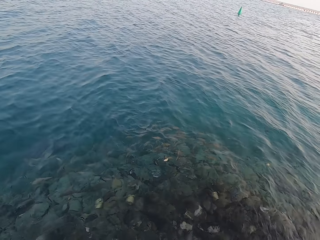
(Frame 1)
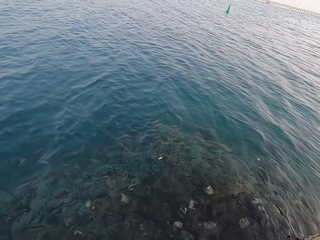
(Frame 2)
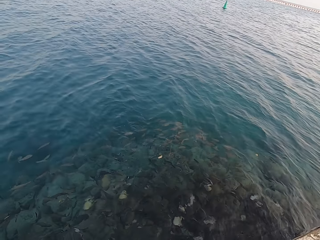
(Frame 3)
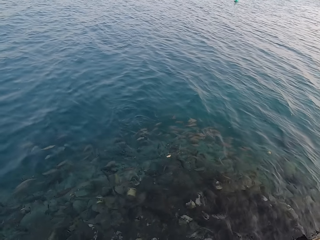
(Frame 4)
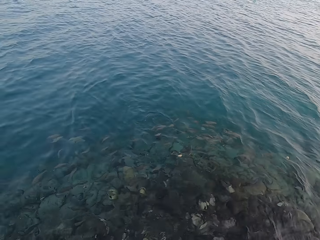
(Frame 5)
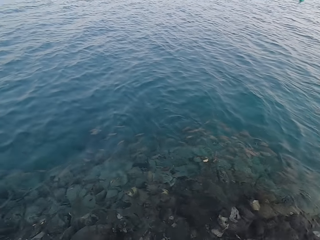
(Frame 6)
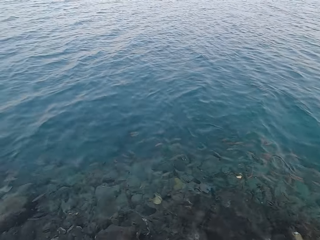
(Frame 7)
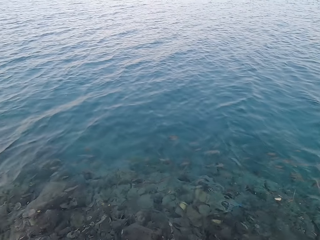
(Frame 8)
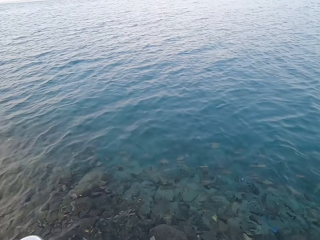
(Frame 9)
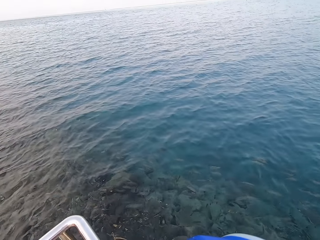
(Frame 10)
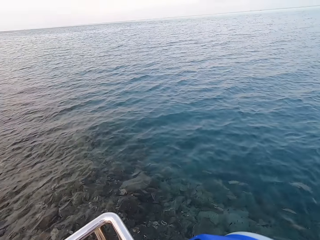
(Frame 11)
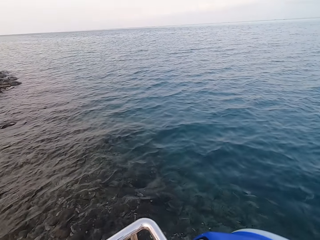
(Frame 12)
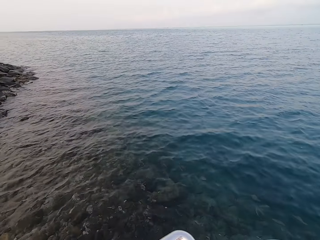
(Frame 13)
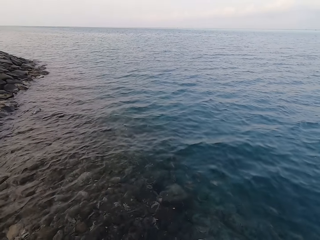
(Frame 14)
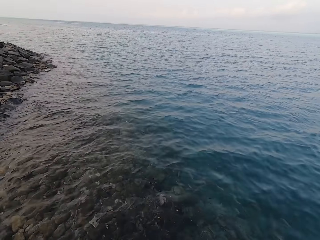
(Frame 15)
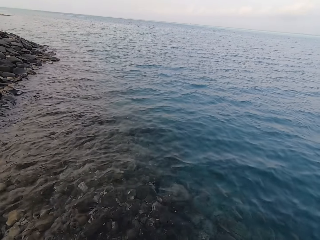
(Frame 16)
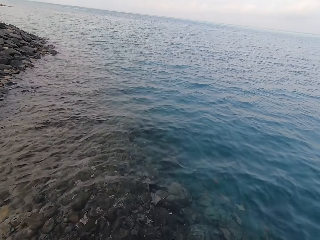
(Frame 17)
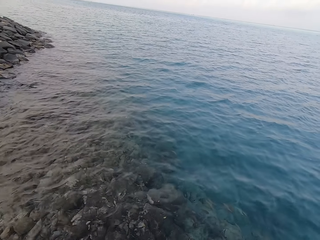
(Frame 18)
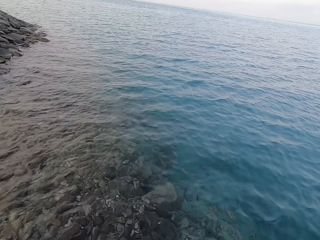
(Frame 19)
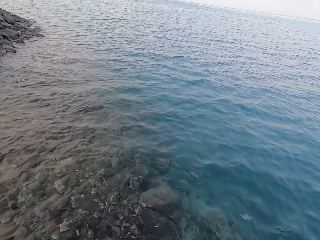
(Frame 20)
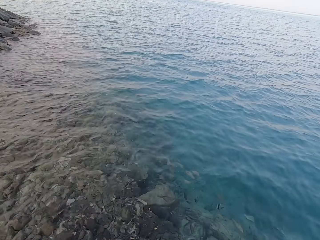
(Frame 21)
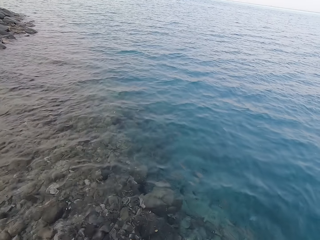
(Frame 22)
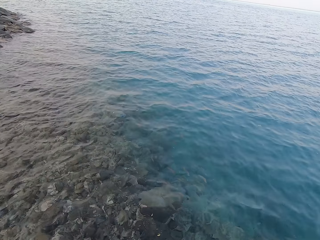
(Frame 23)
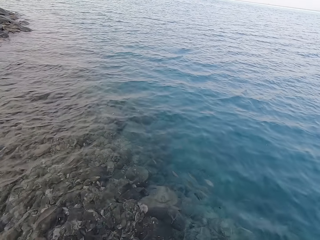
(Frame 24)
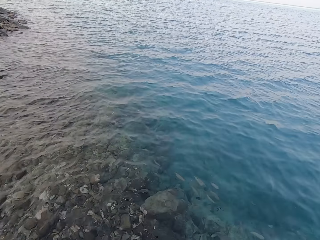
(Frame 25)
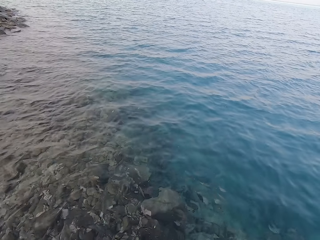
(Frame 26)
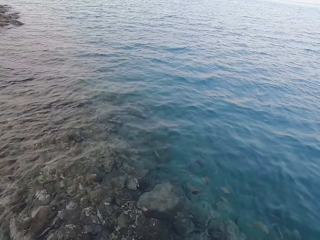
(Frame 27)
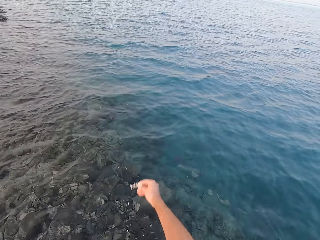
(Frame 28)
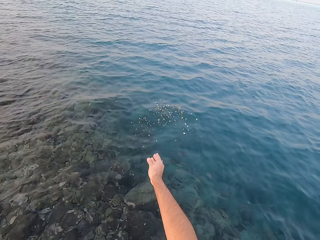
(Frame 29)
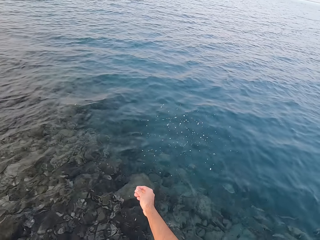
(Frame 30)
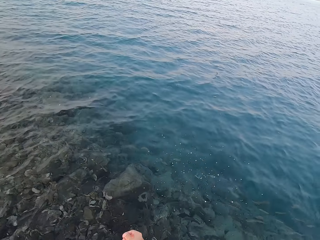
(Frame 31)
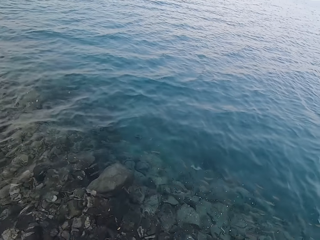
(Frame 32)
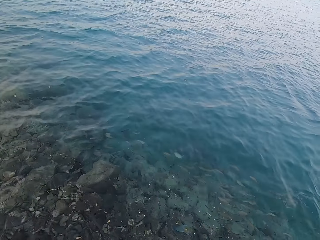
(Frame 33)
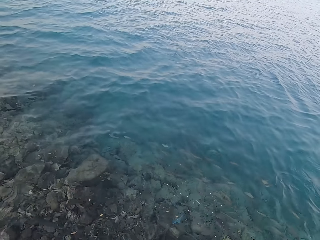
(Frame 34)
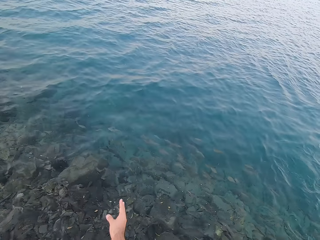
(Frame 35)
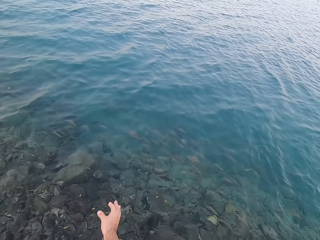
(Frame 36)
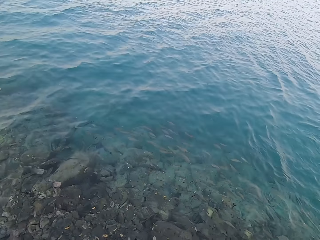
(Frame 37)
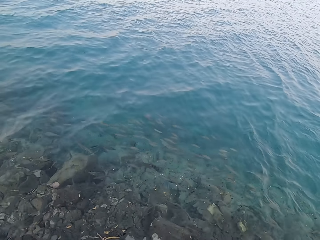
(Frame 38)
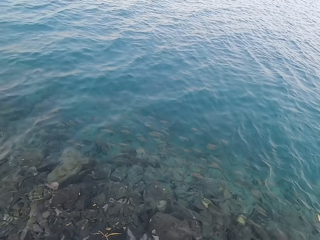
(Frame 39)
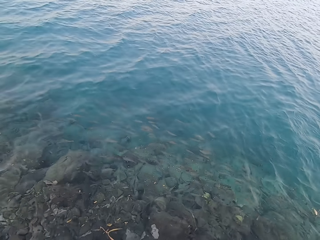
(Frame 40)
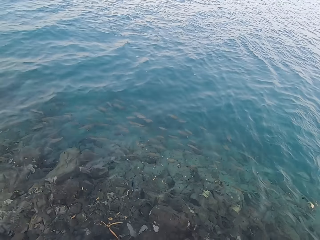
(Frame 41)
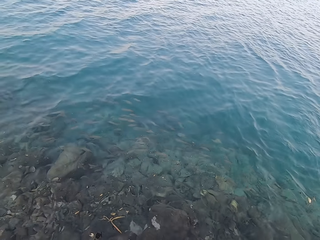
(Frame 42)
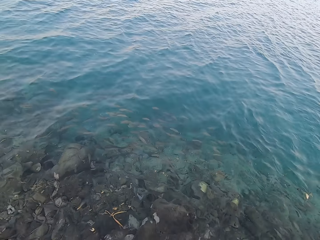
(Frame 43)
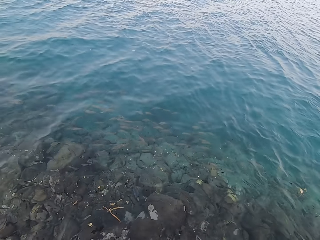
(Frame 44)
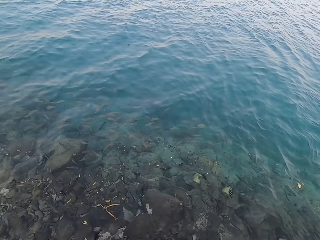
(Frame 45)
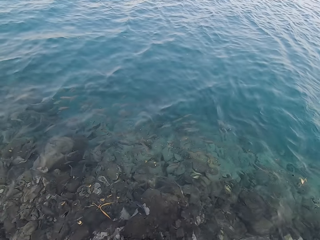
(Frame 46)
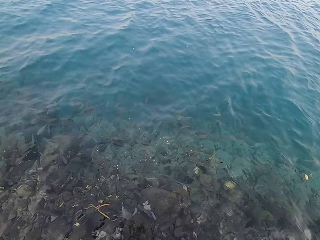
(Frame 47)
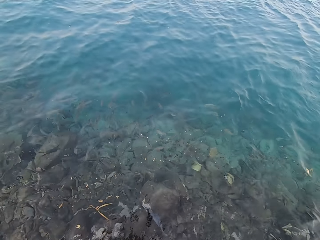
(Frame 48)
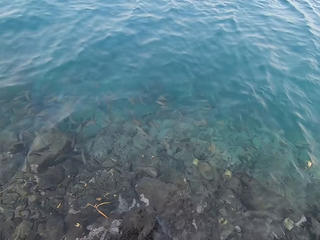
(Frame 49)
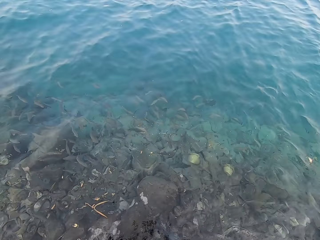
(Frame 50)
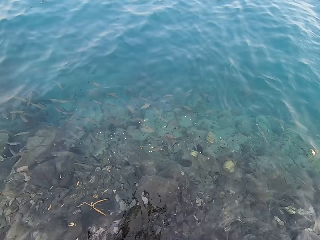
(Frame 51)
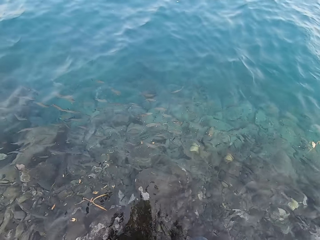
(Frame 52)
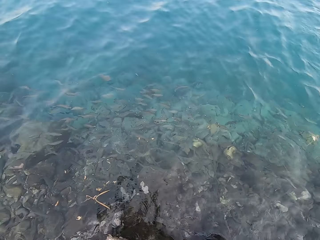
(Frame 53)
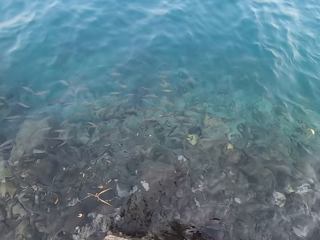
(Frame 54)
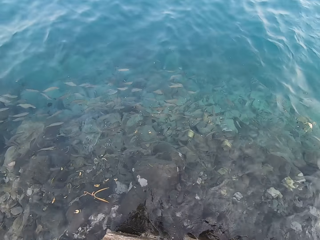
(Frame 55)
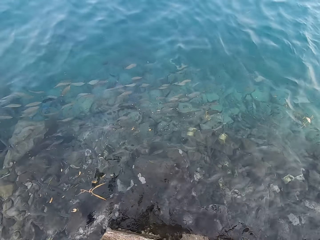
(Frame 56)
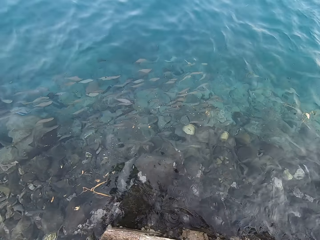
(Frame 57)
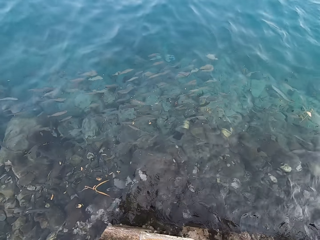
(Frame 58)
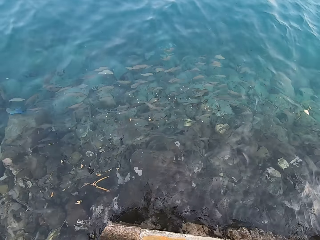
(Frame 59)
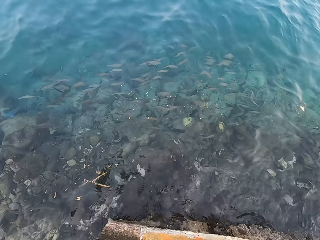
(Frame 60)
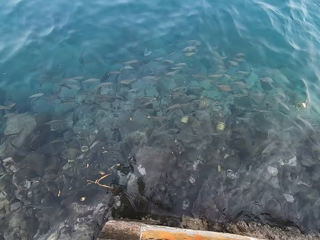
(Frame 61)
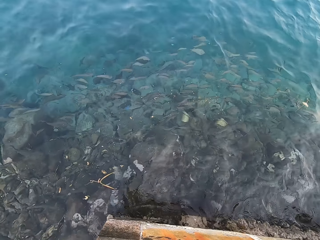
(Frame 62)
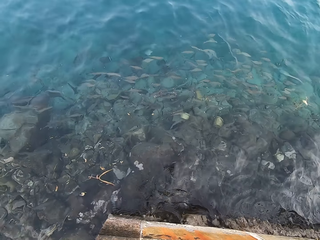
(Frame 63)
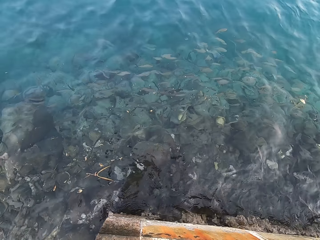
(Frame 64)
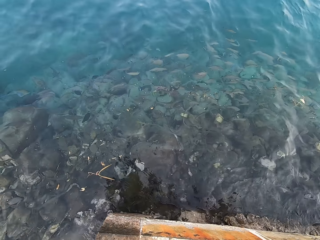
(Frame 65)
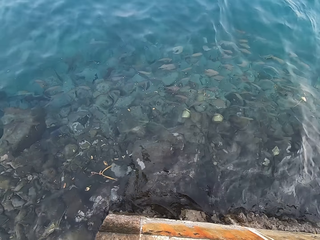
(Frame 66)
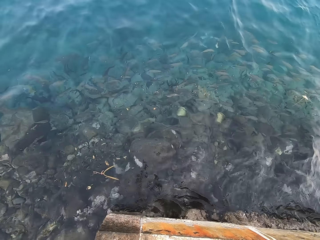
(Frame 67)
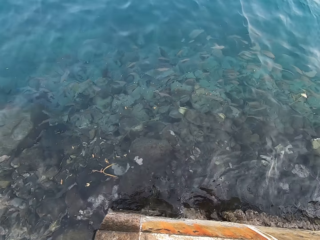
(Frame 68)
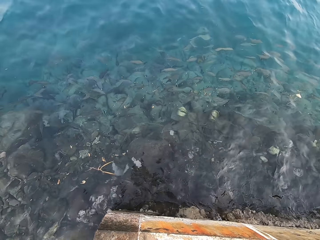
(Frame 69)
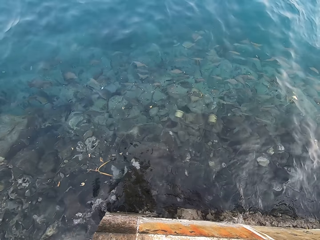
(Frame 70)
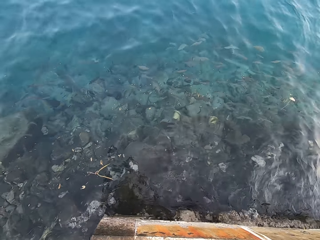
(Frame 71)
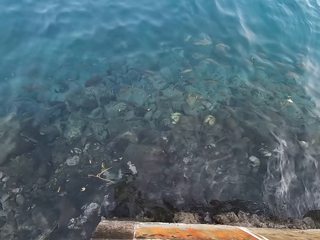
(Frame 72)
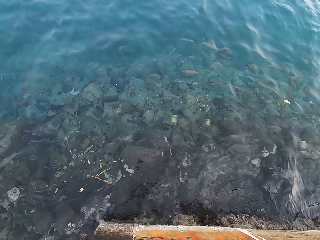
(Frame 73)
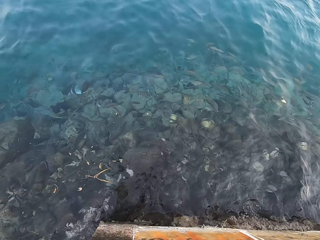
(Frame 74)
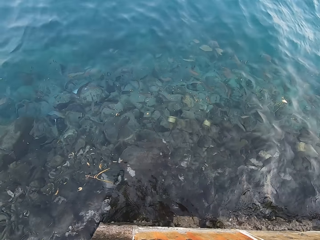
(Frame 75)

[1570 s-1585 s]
The camera wearer turns around. They look around the water. They throw the fish food in the water. They pour something into the water. They look around.

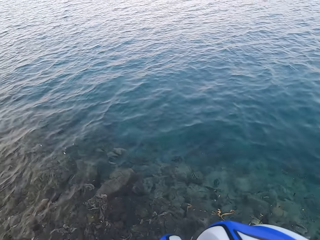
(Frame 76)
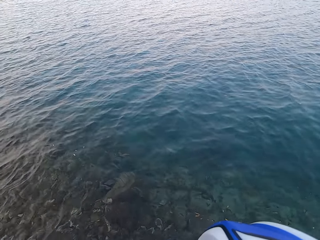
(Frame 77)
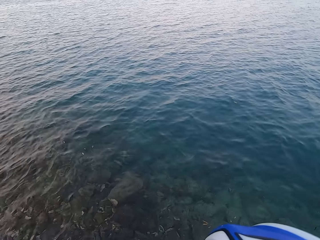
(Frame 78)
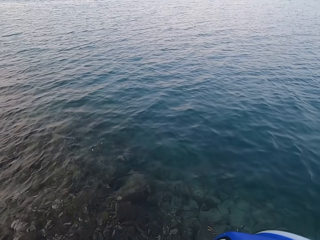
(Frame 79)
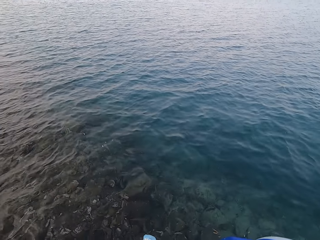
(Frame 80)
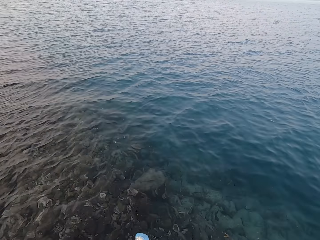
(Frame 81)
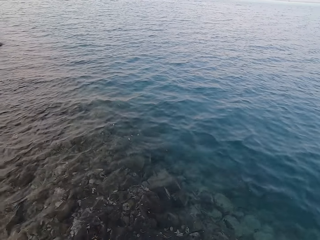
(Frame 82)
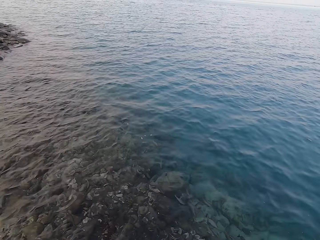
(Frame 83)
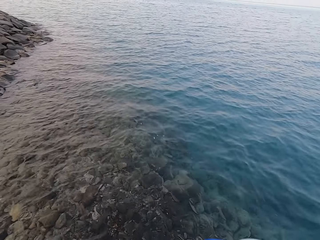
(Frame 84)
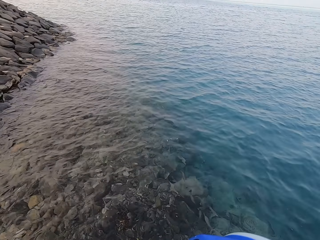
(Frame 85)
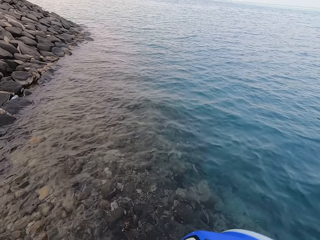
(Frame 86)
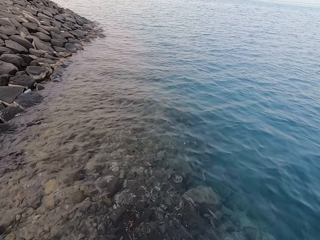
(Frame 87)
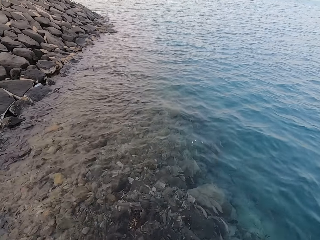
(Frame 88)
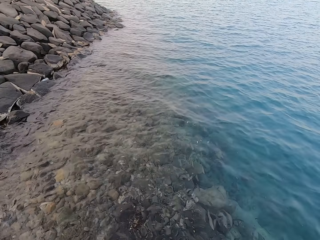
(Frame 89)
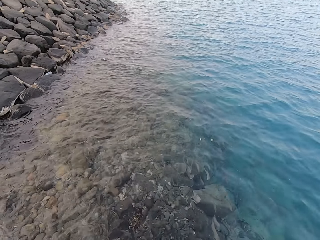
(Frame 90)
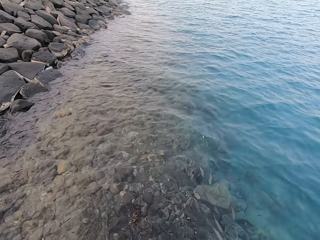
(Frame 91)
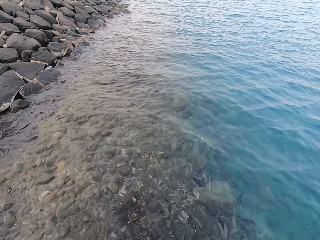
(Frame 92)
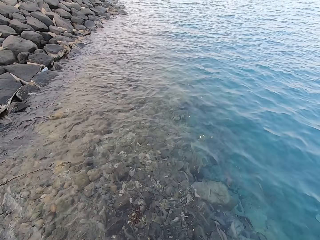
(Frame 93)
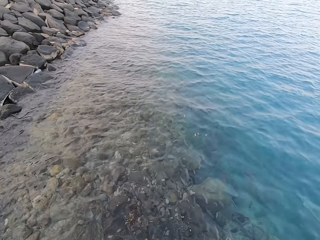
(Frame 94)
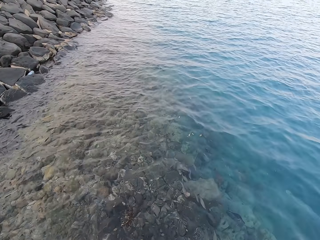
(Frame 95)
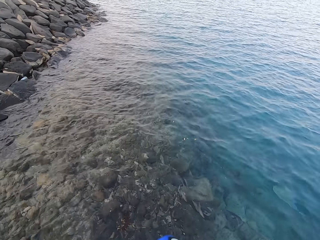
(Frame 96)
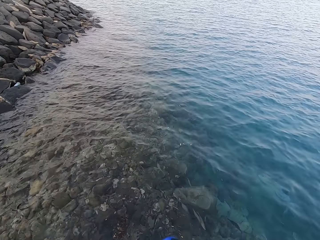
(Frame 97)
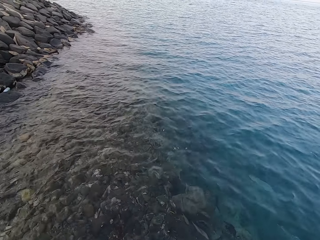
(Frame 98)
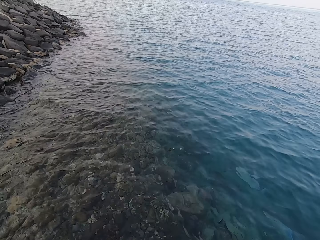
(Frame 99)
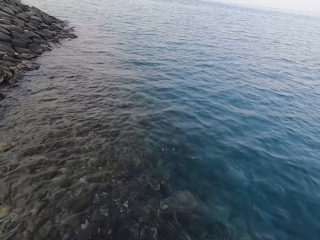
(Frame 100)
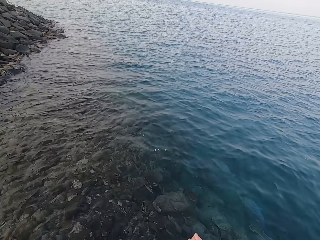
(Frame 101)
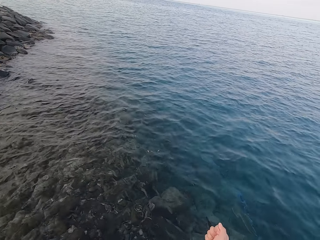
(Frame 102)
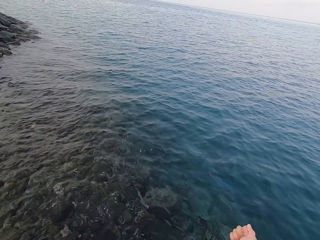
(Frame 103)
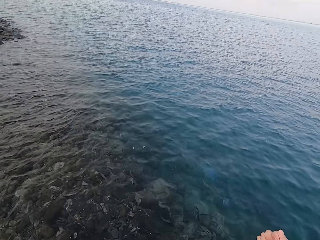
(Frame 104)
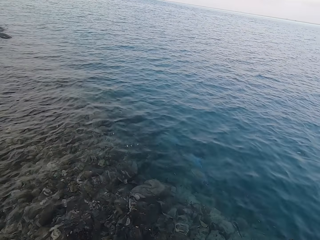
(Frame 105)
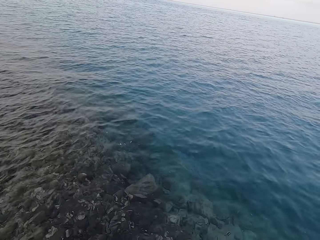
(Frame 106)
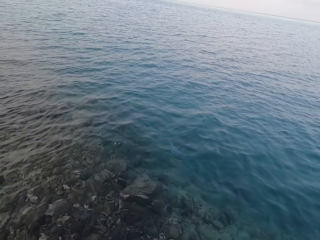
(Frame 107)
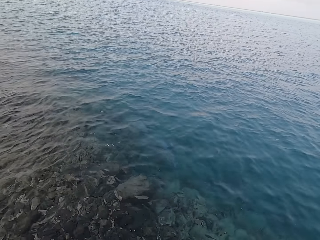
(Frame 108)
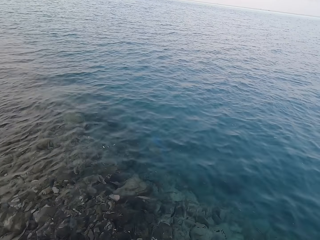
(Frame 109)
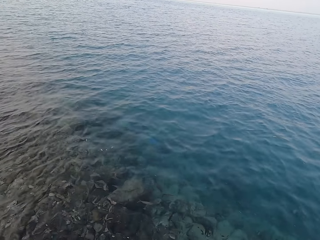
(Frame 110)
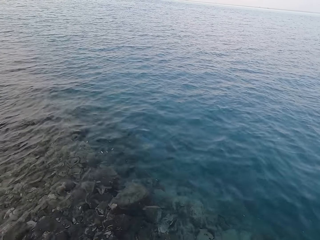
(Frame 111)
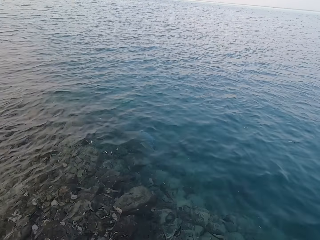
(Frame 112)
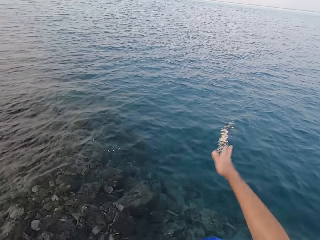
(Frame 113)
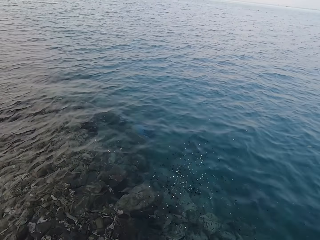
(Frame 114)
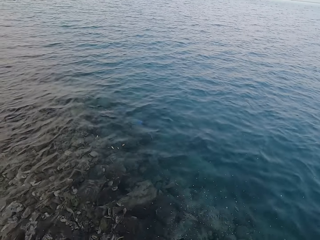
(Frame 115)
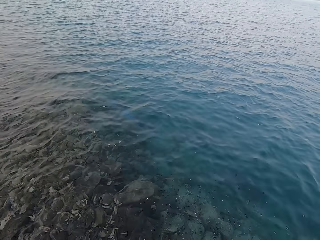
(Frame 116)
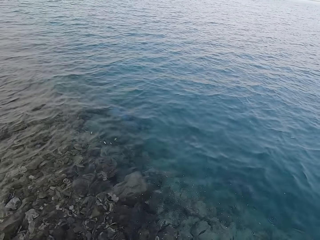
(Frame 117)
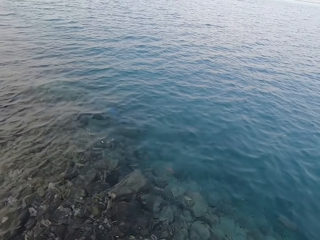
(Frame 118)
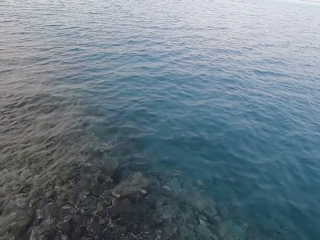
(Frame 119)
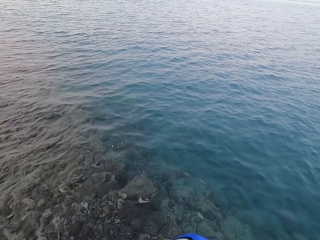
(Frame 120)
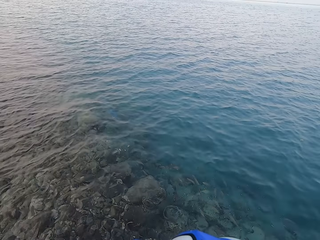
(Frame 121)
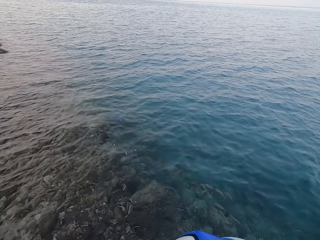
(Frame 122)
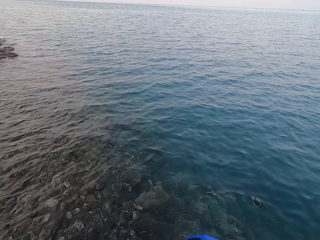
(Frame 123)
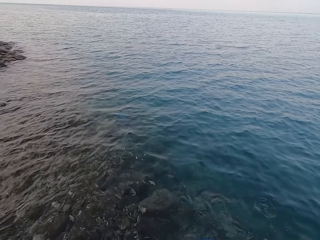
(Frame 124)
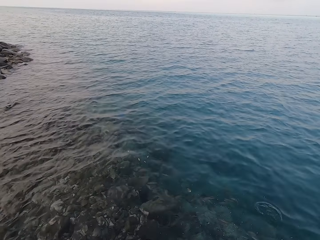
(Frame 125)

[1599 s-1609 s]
The camera wearer looks around. They throw the fish food in the water.
